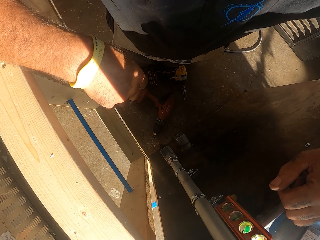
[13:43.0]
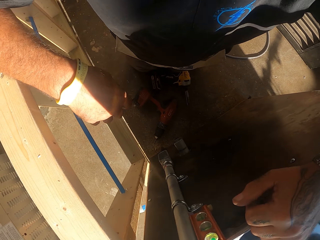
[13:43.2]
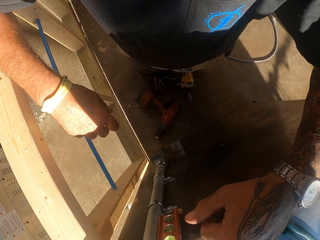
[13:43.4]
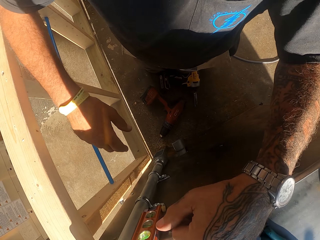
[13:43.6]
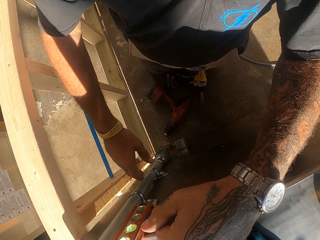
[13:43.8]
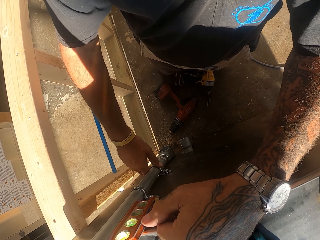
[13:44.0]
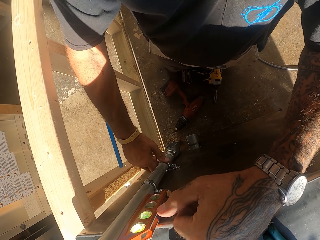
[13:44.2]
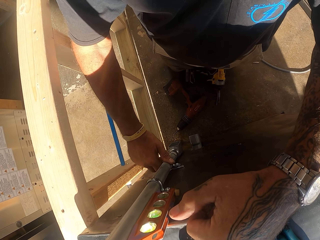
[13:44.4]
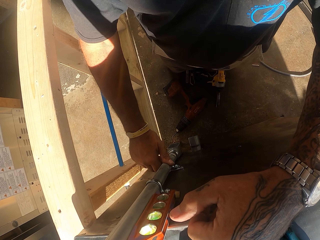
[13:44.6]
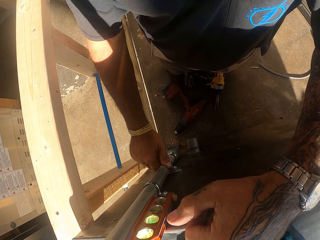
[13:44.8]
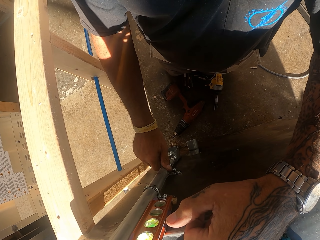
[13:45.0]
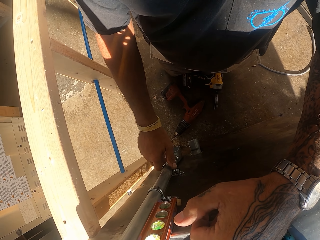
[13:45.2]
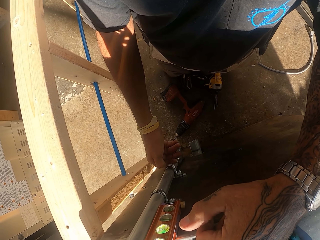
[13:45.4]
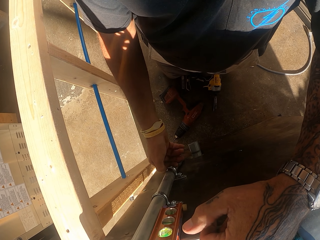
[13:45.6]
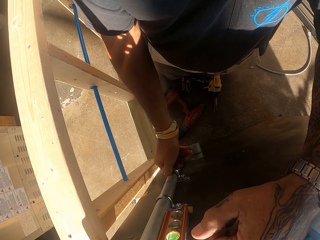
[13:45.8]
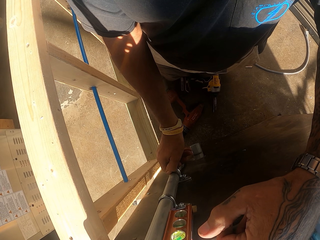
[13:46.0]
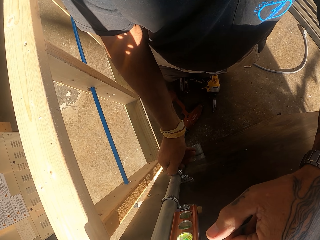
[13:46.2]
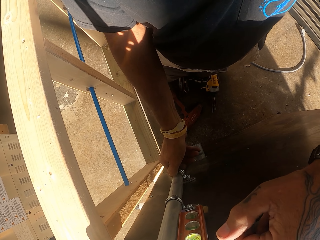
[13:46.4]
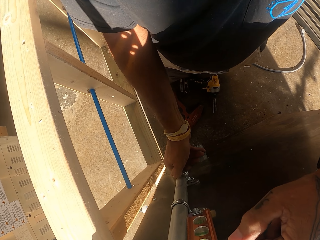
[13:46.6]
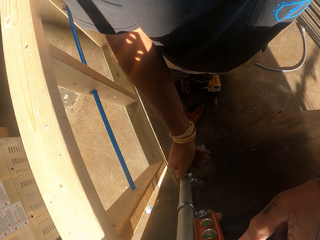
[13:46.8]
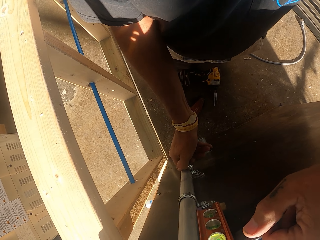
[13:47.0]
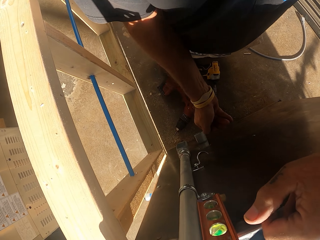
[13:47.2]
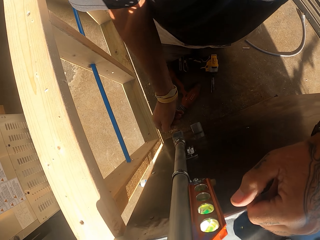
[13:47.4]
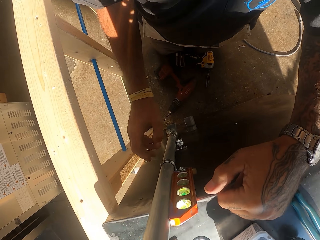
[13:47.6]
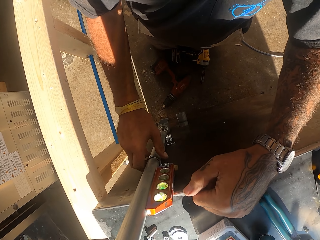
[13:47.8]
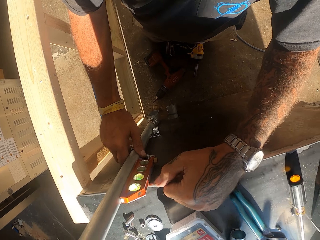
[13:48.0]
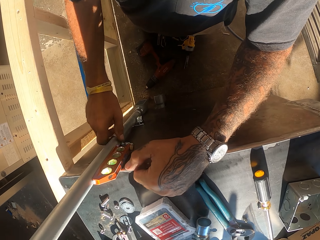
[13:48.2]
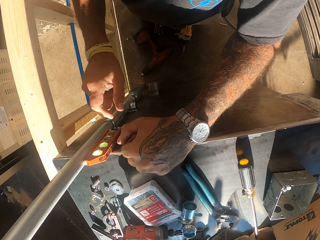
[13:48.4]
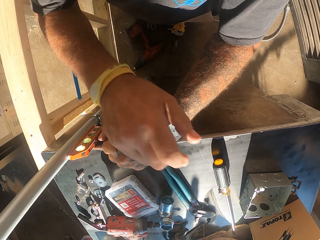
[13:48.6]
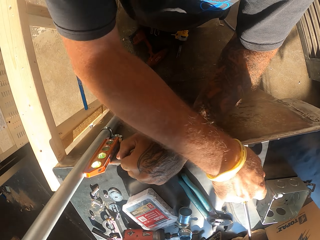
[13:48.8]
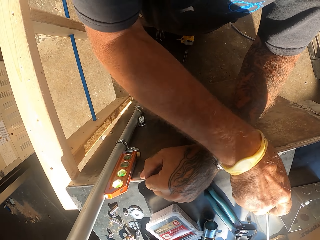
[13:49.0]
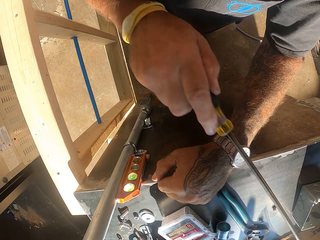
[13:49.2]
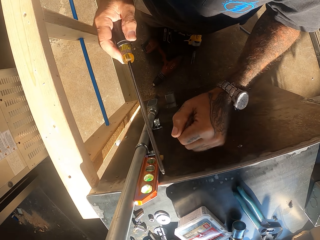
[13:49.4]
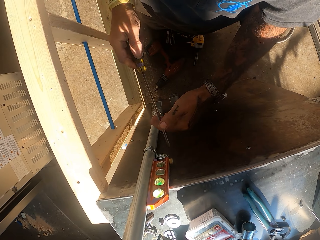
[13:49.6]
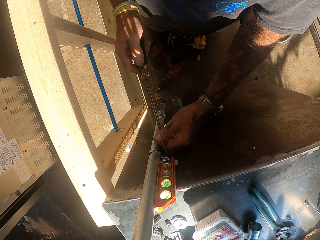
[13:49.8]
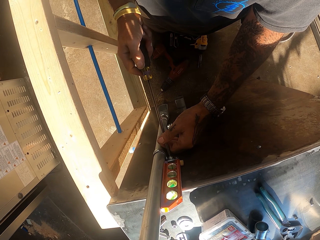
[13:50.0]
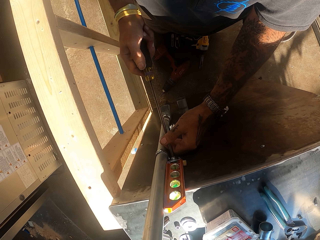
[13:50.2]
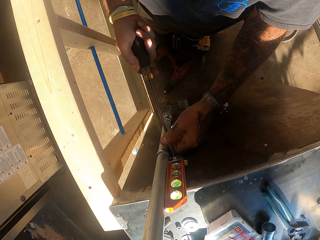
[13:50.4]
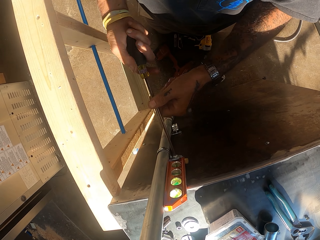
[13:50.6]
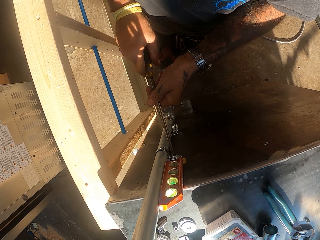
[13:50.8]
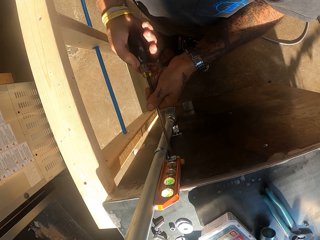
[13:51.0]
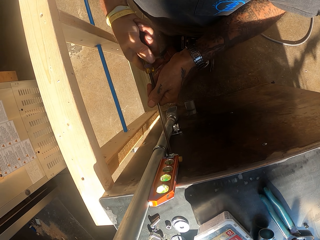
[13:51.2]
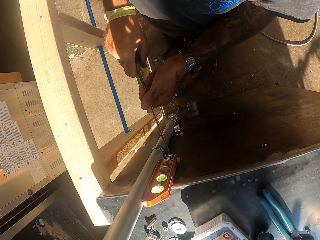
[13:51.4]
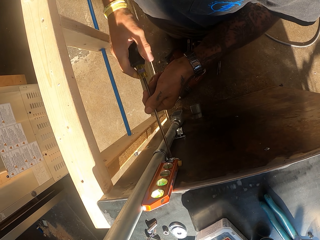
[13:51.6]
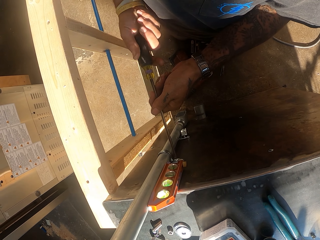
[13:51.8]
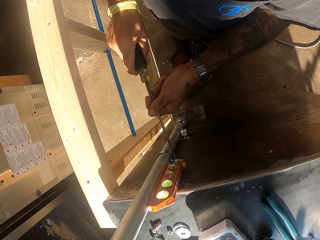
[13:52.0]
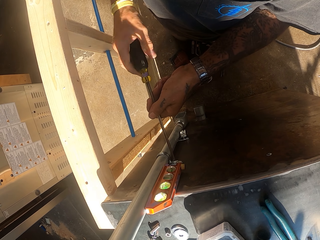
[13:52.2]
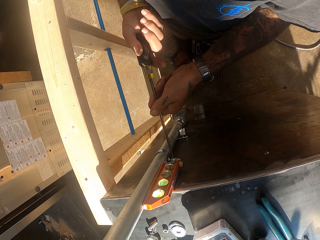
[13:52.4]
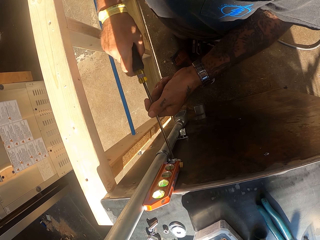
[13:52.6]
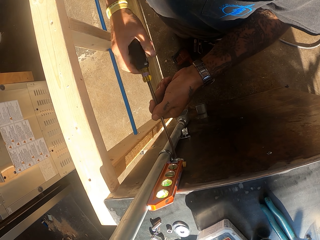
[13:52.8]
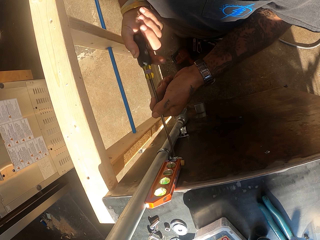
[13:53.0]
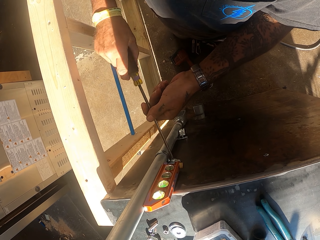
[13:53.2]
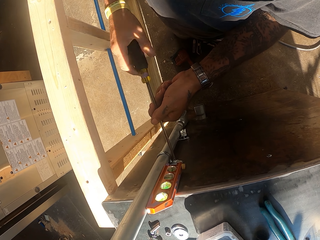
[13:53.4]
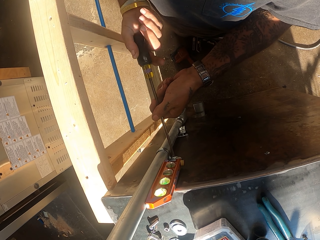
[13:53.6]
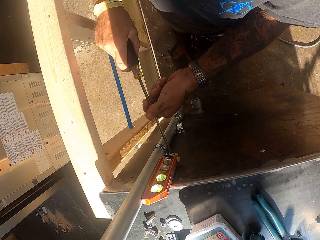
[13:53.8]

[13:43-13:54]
The camera wearer loosens hinges with the hand. They remove the pipe holder. They pick up the screwdriver on the counter. They tighten the bolt with the screwdriver.

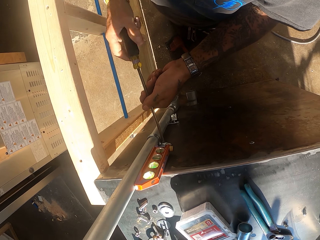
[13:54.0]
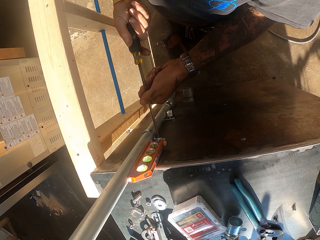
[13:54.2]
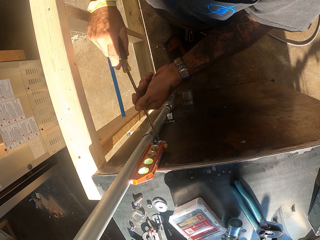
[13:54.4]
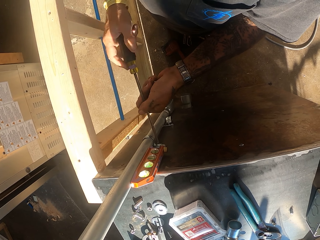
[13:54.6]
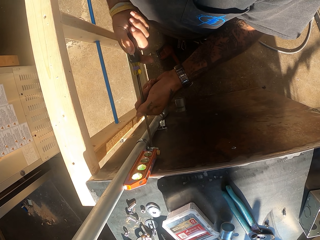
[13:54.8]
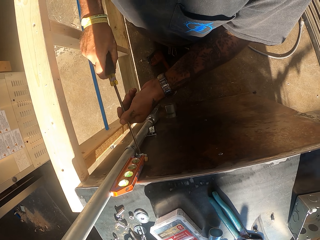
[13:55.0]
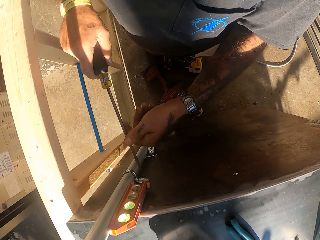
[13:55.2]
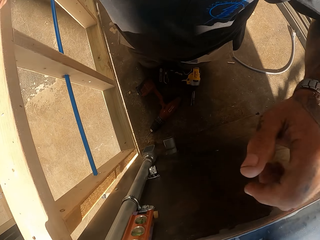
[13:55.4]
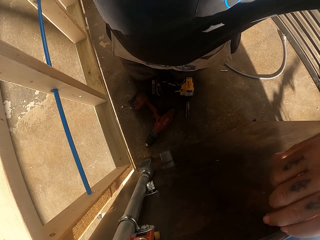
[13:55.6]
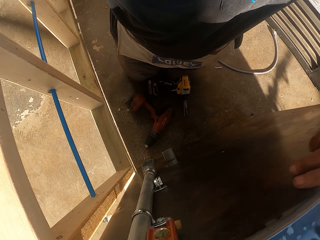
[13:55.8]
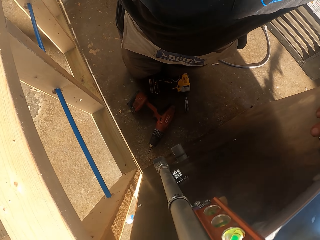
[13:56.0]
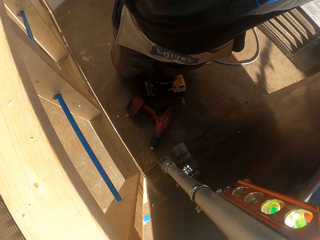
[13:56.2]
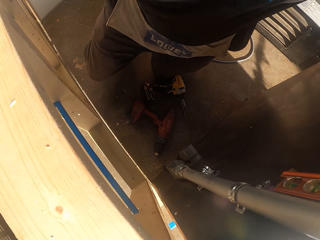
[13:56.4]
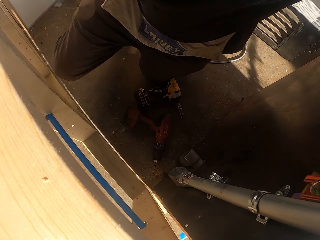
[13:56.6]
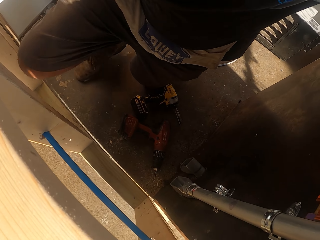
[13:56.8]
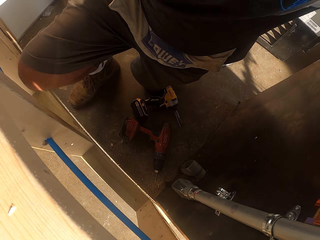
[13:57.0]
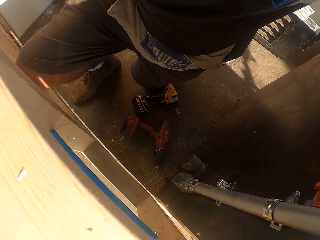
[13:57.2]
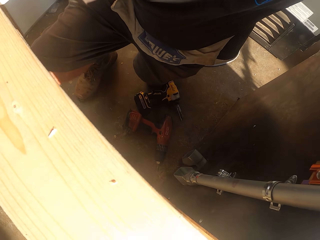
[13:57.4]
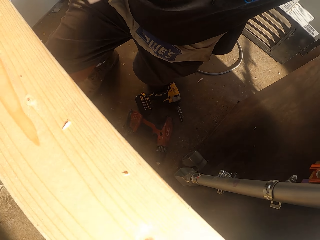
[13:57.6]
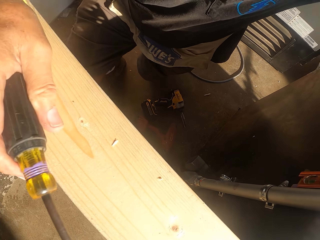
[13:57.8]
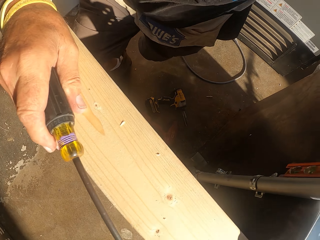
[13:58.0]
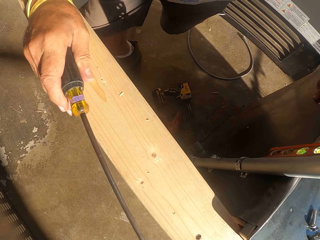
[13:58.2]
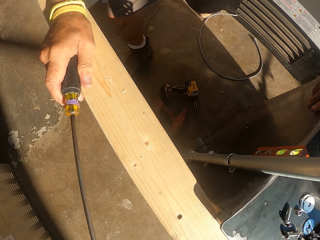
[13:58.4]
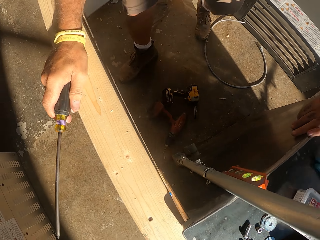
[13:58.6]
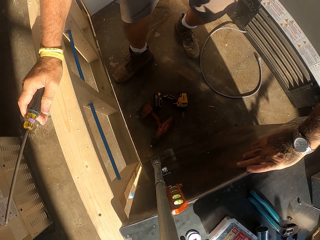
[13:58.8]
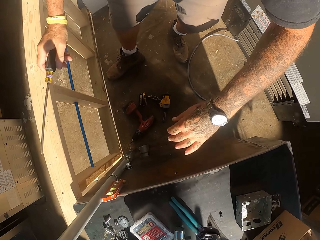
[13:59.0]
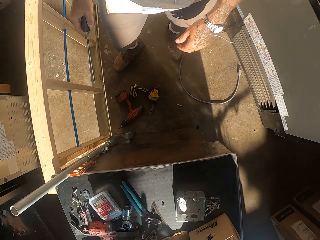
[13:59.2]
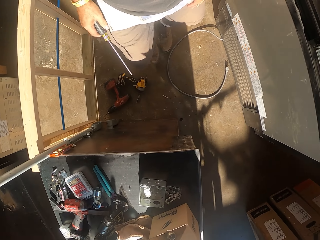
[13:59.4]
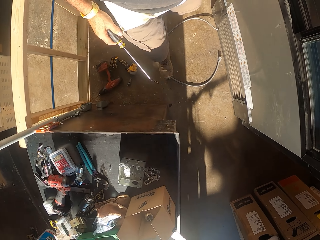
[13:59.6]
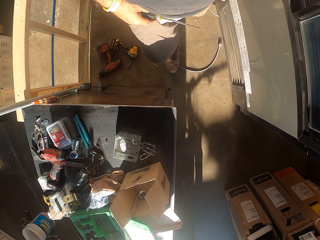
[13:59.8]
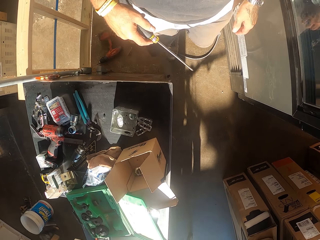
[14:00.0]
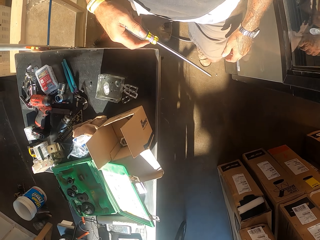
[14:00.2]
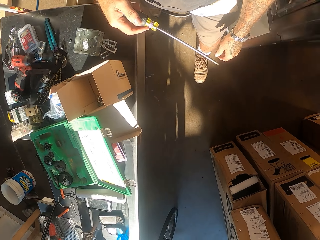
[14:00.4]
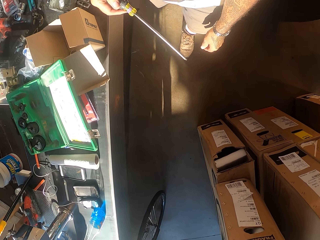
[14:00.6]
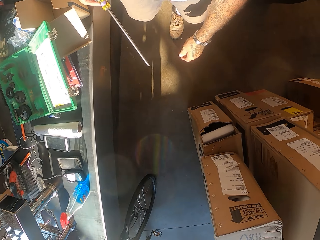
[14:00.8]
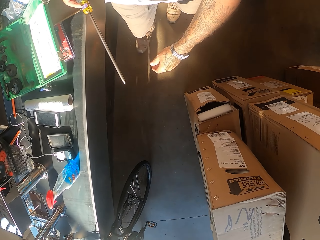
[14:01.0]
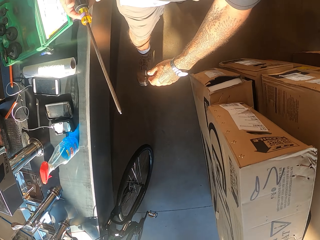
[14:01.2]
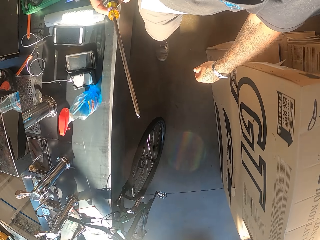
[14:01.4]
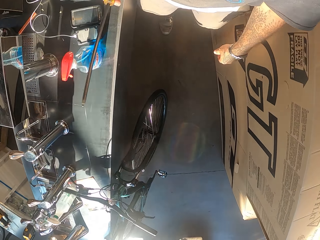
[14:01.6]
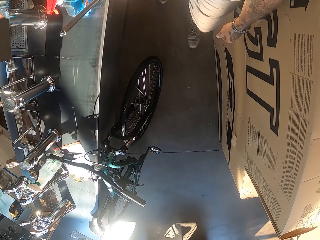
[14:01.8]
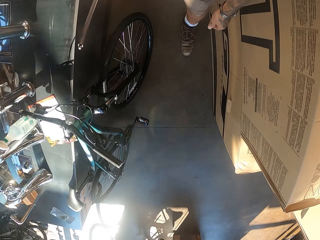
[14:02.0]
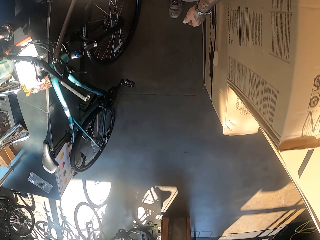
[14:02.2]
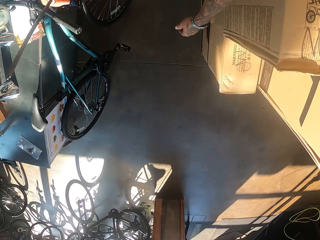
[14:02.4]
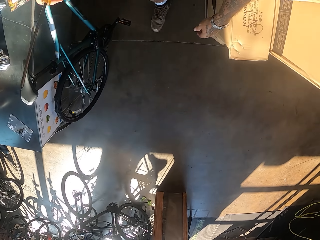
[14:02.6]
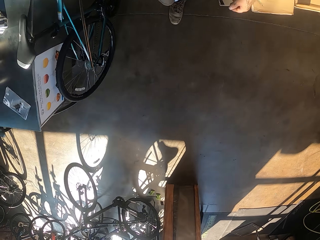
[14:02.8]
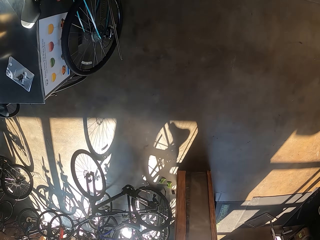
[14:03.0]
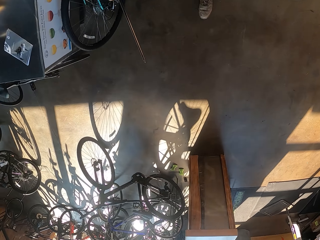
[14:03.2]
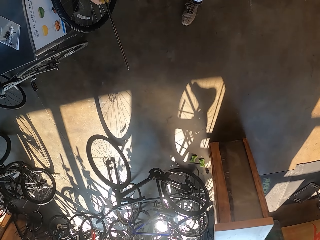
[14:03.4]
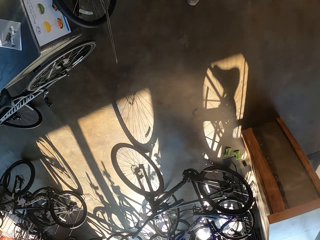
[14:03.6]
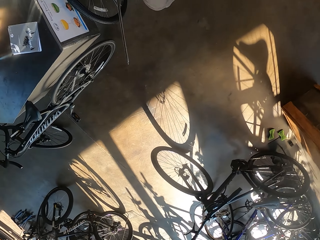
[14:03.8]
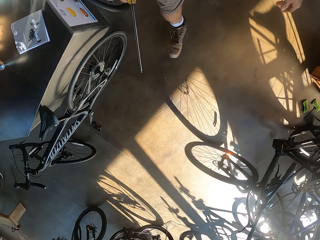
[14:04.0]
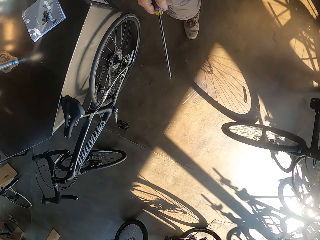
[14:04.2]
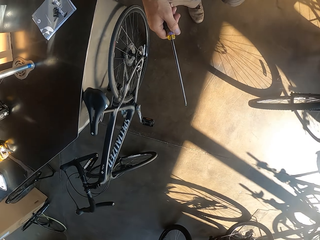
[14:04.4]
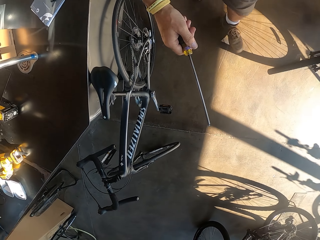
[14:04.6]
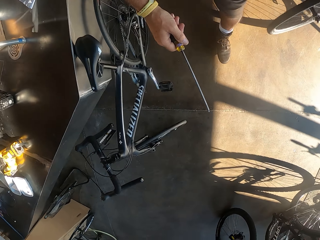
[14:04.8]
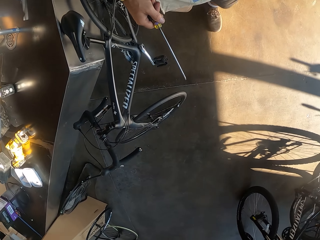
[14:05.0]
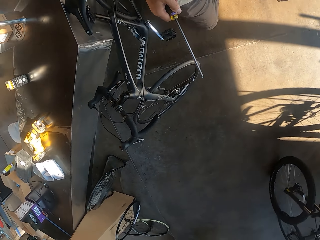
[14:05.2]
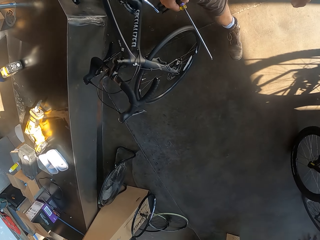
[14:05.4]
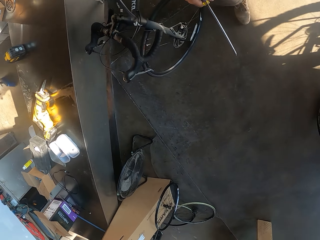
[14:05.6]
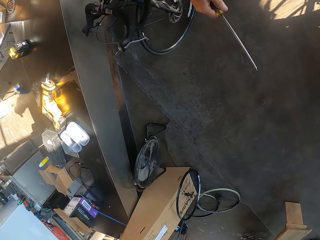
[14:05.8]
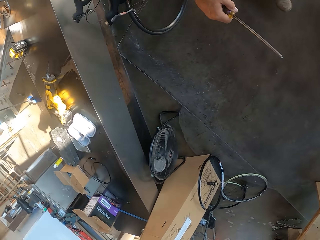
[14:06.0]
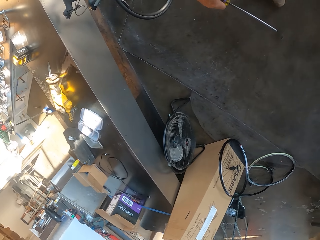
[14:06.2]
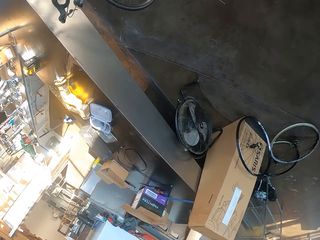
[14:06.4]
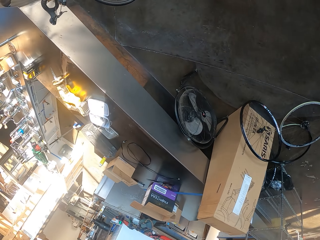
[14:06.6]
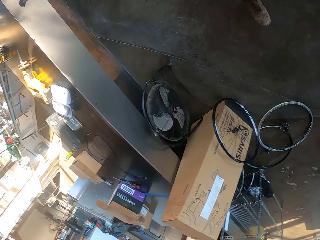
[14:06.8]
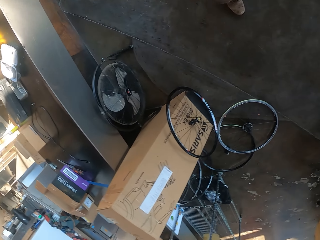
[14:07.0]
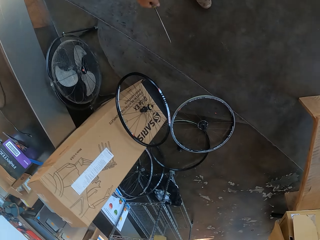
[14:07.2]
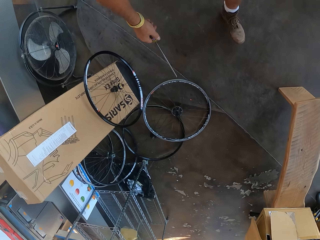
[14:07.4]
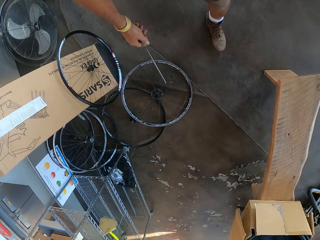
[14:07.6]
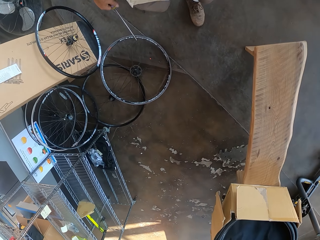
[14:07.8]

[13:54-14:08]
The camera wearer looks around. They stand up. They walk around with the screwdriver in hand.
